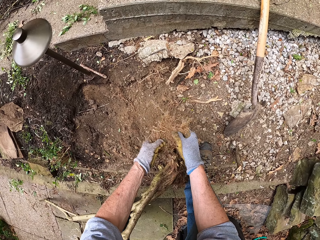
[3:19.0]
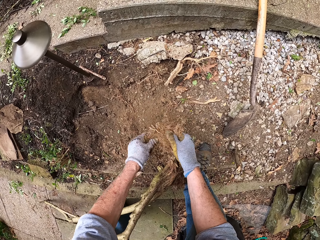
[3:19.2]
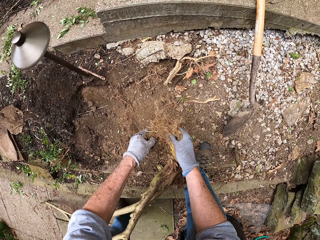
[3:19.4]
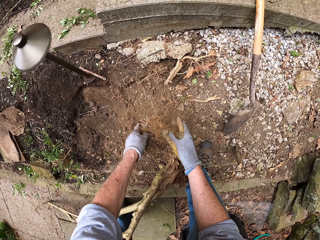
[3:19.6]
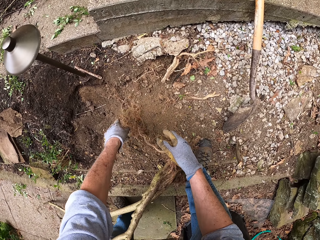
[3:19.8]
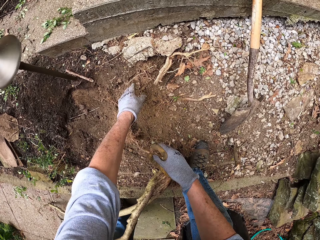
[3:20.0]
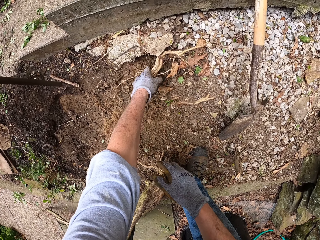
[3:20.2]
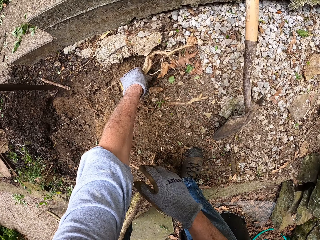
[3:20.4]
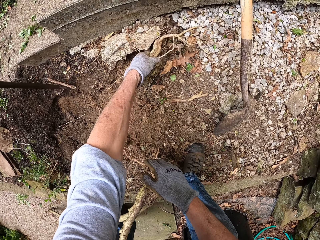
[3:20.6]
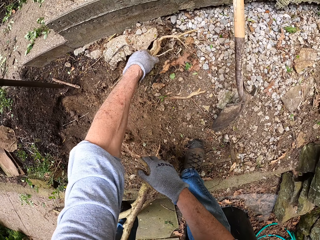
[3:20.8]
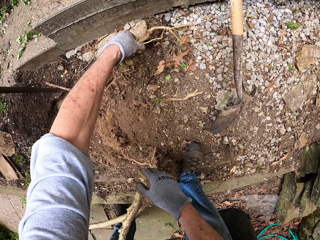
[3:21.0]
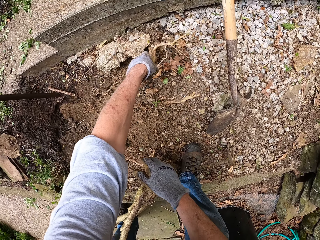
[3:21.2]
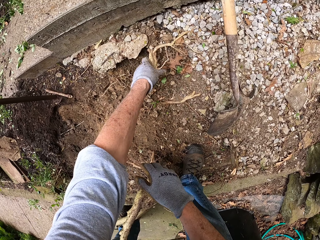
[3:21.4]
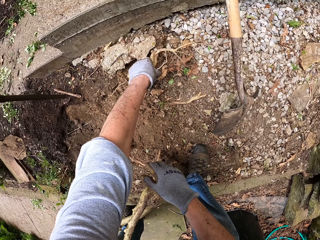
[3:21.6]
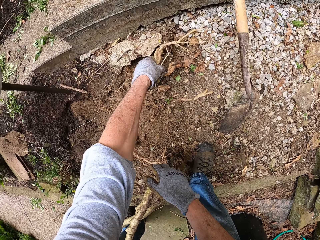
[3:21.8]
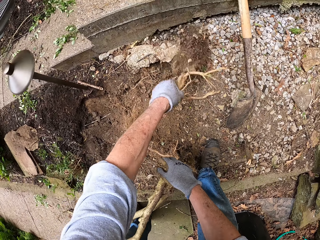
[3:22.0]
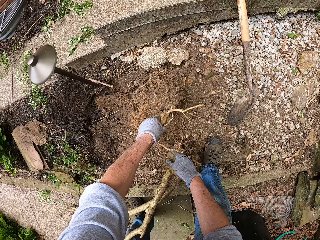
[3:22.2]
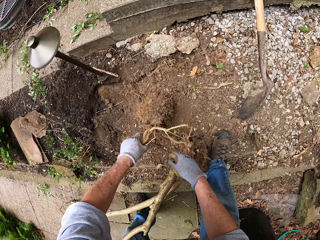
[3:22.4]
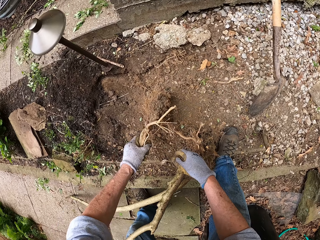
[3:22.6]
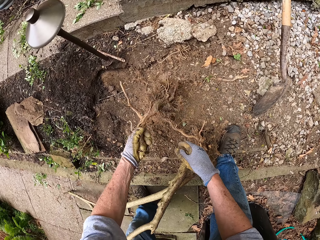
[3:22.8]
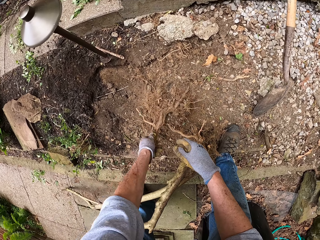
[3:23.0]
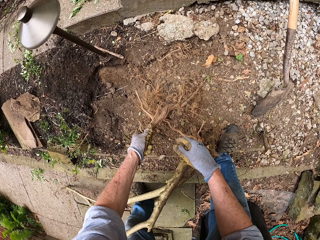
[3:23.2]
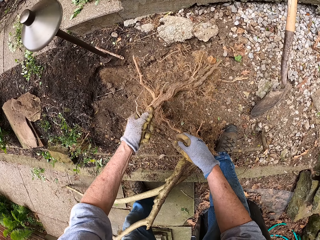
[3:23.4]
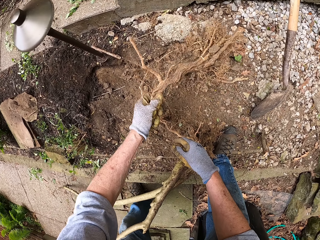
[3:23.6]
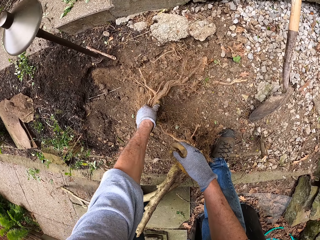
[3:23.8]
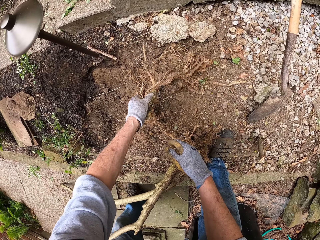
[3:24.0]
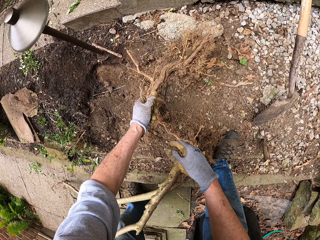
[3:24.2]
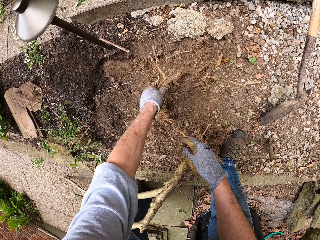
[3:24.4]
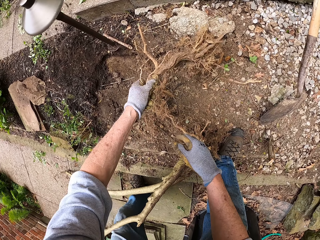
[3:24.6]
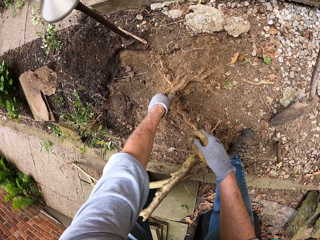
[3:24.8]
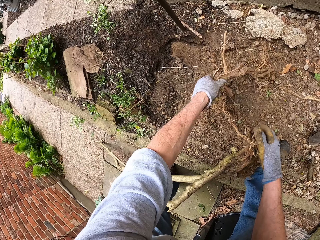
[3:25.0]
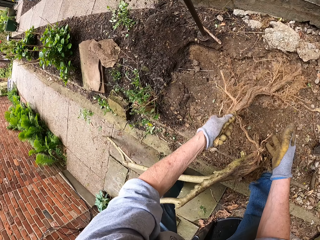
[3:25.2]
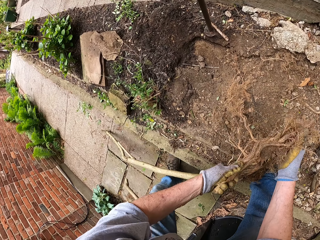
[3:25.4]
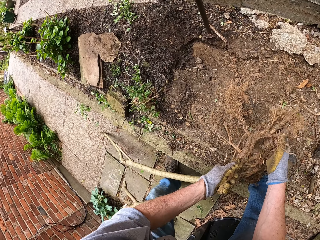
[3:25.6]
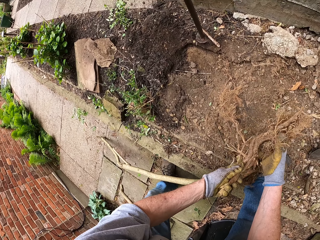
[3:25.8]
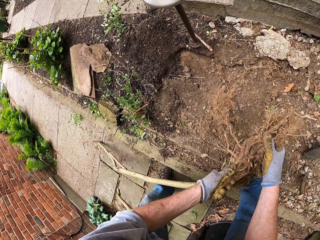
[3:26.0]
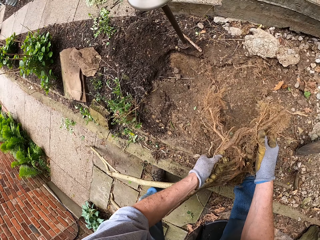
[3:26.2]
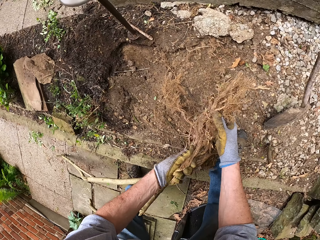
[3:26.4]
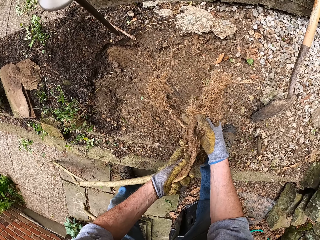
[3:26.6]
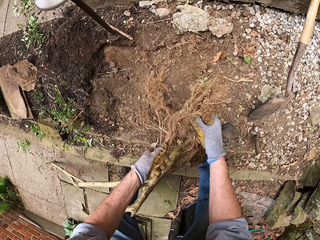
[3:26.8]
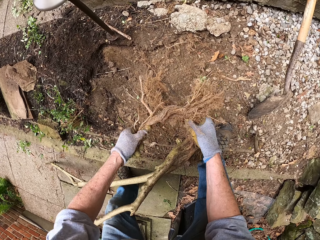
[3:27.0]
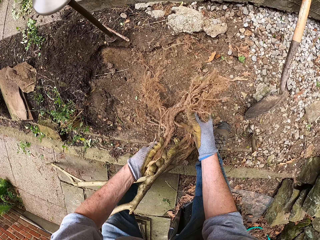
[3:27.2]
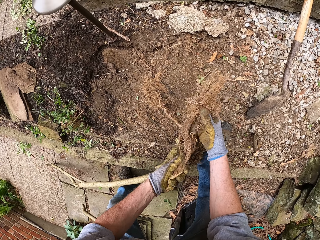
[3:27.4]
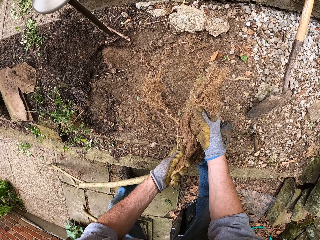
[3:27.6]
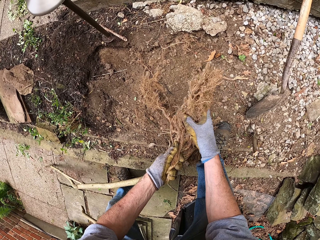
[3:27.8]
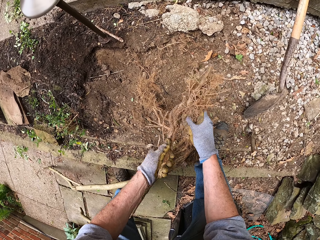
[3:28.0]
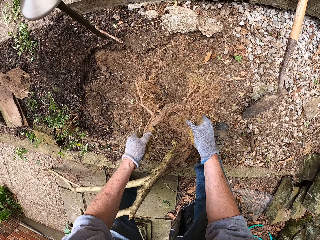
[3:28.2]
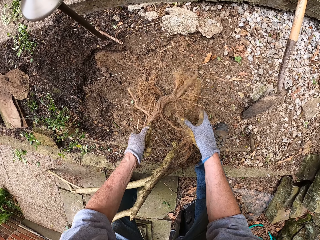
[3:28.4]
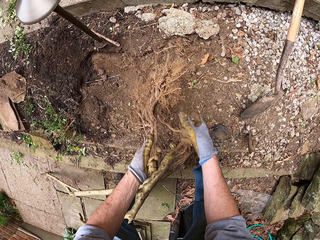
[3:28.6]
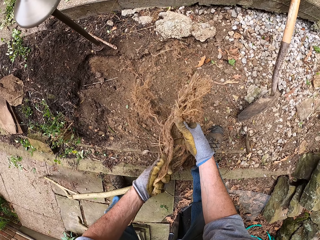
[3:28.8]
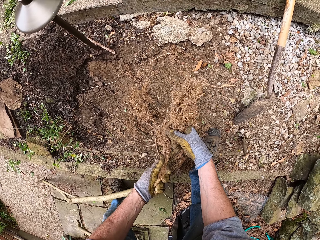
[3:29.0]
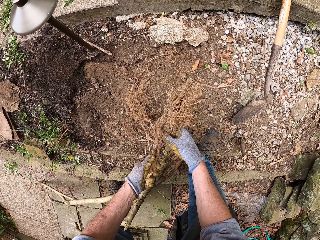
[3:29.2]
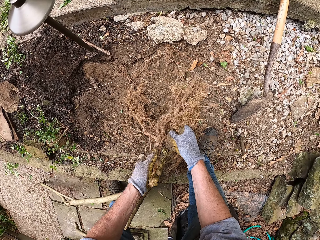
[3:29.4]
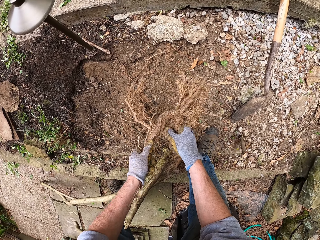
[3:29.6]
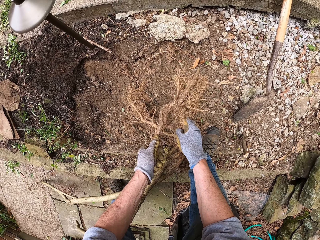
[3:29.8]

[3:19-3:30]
The camera wearer pulls another tree stump from the ground. They shake off dirt on the tree stump.

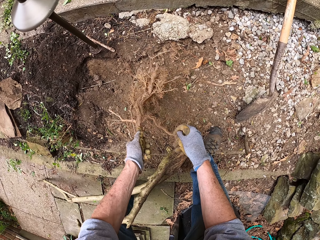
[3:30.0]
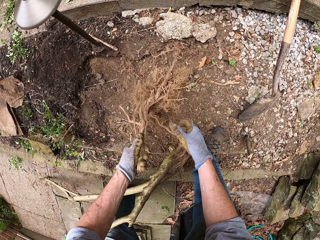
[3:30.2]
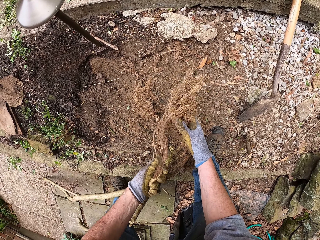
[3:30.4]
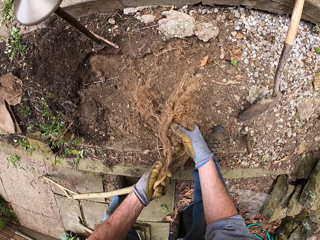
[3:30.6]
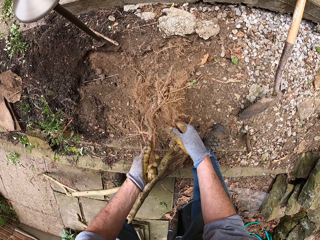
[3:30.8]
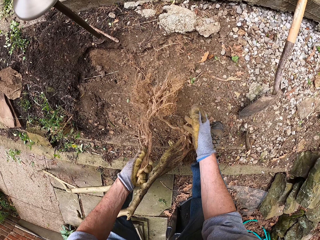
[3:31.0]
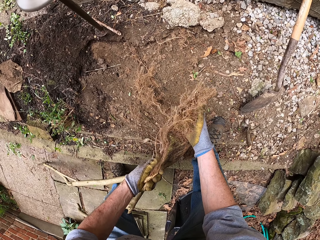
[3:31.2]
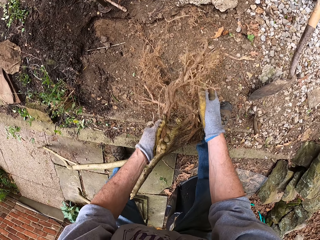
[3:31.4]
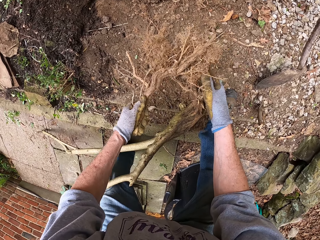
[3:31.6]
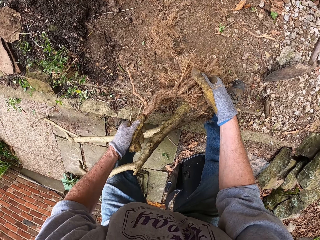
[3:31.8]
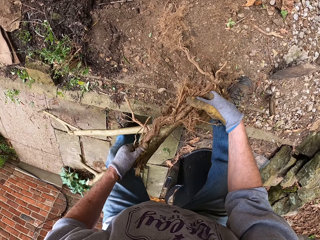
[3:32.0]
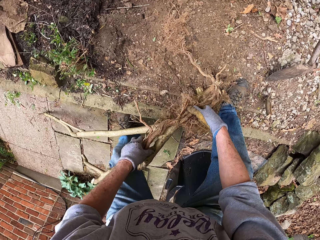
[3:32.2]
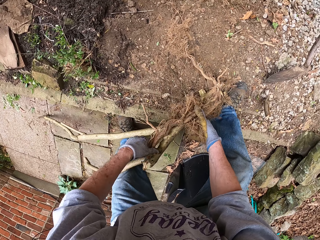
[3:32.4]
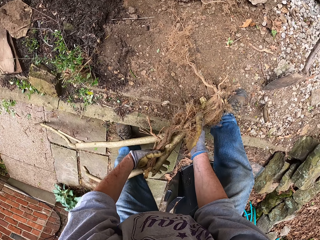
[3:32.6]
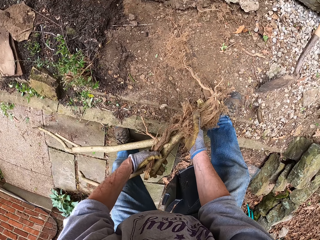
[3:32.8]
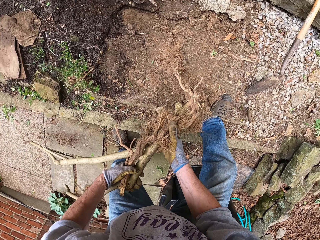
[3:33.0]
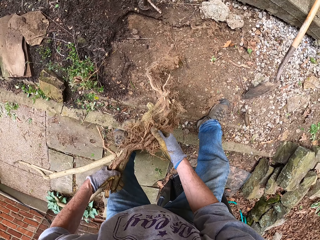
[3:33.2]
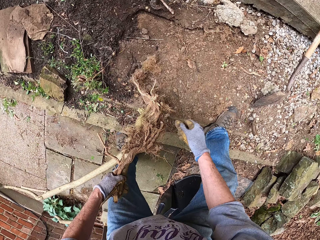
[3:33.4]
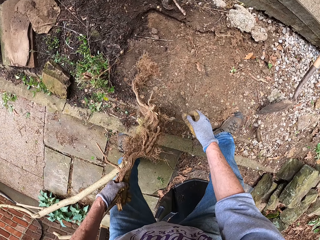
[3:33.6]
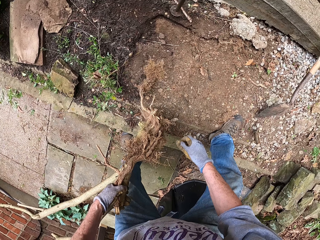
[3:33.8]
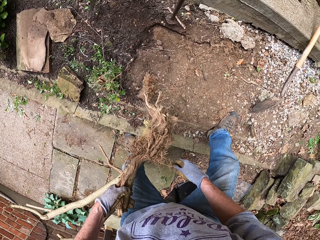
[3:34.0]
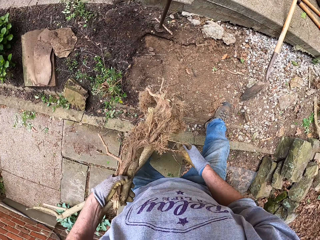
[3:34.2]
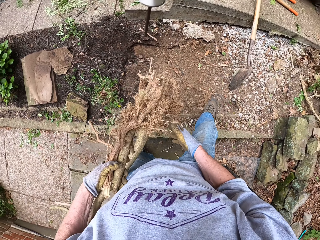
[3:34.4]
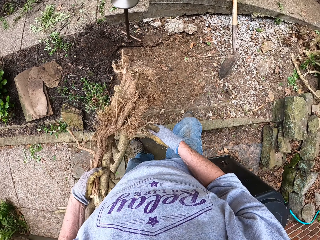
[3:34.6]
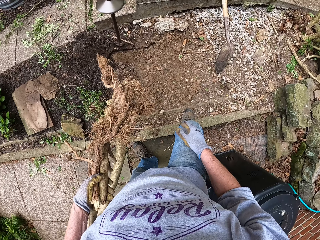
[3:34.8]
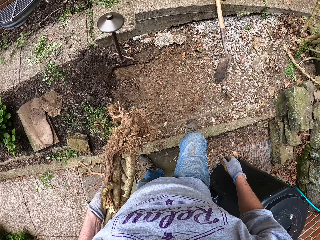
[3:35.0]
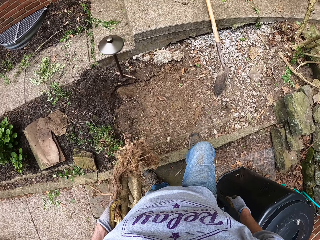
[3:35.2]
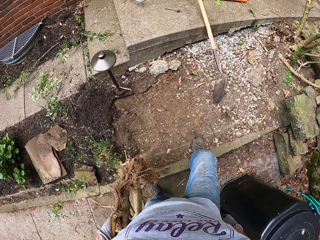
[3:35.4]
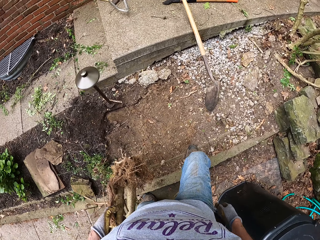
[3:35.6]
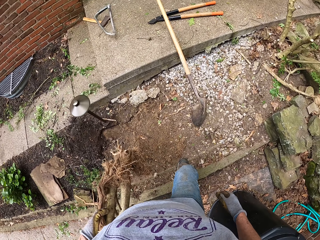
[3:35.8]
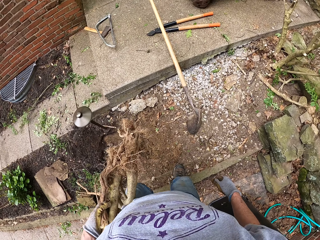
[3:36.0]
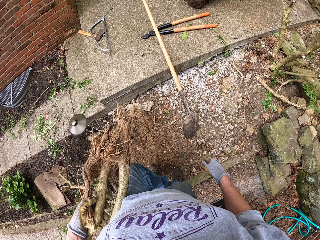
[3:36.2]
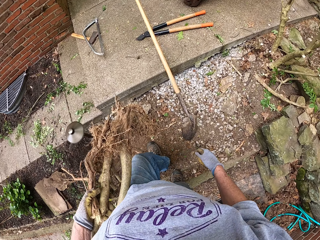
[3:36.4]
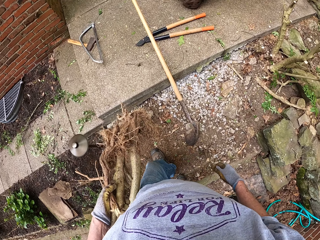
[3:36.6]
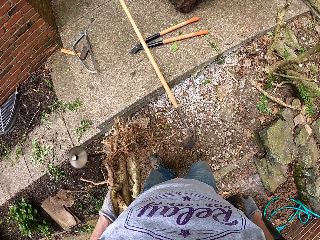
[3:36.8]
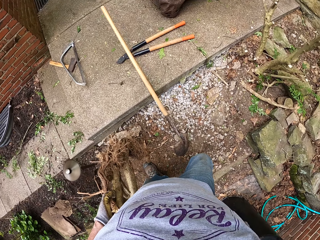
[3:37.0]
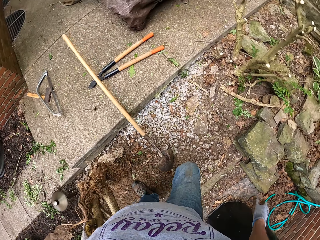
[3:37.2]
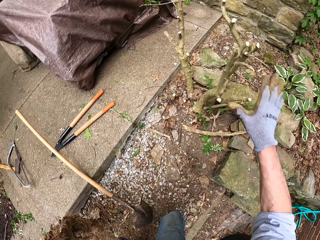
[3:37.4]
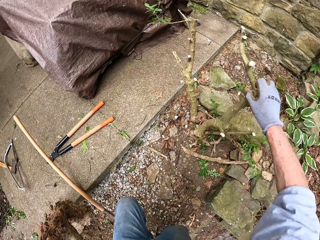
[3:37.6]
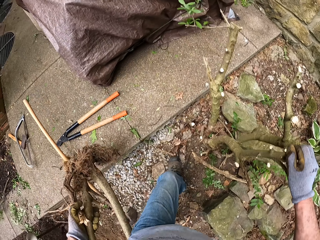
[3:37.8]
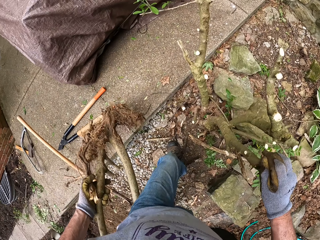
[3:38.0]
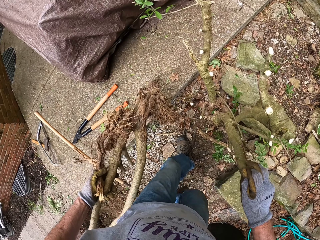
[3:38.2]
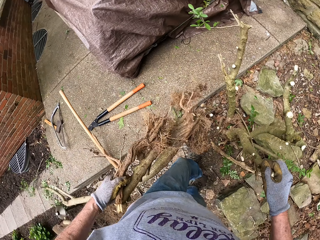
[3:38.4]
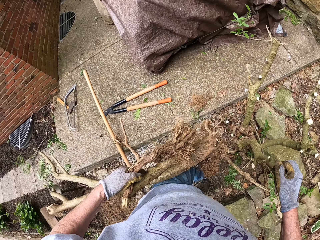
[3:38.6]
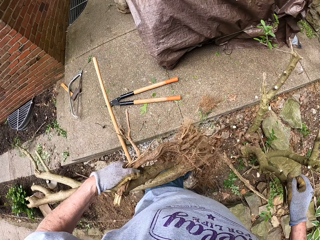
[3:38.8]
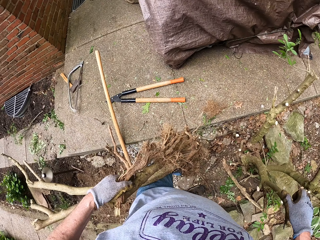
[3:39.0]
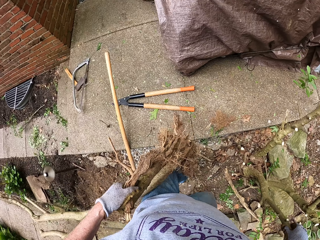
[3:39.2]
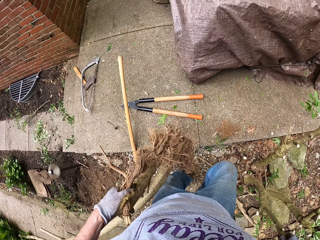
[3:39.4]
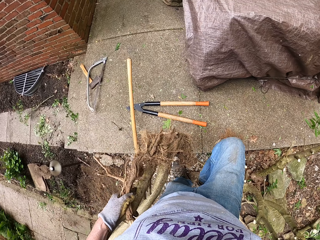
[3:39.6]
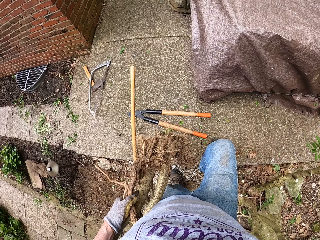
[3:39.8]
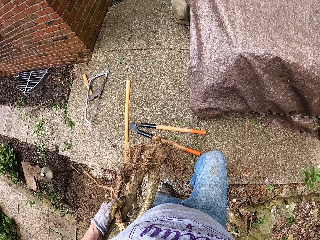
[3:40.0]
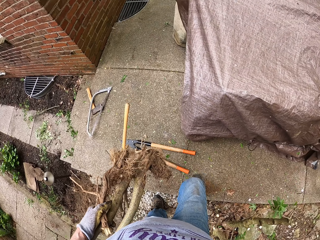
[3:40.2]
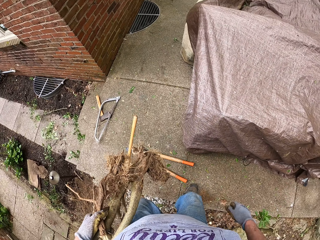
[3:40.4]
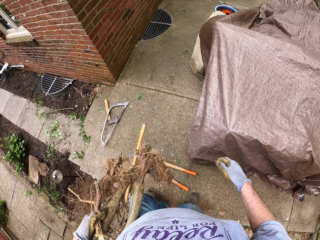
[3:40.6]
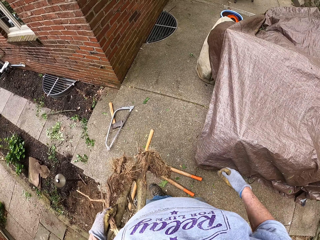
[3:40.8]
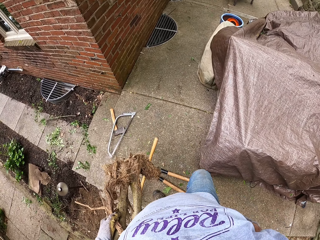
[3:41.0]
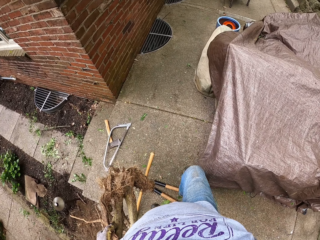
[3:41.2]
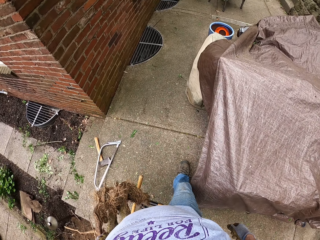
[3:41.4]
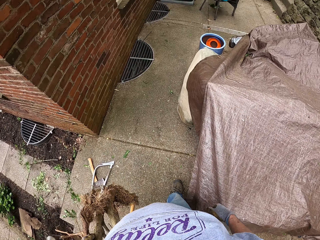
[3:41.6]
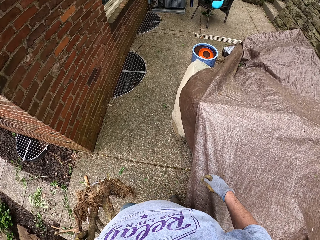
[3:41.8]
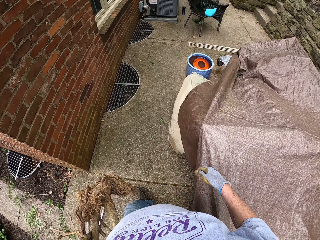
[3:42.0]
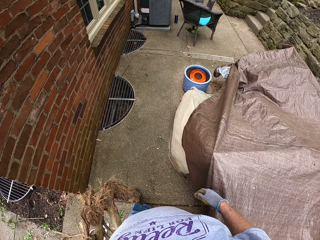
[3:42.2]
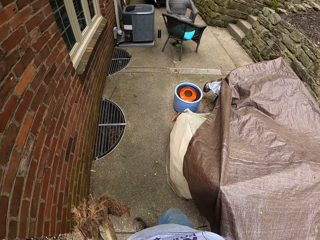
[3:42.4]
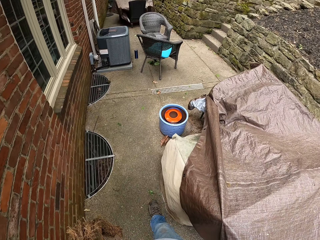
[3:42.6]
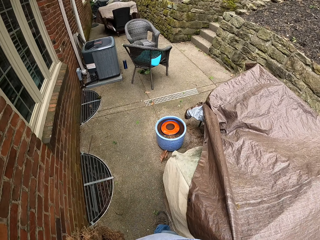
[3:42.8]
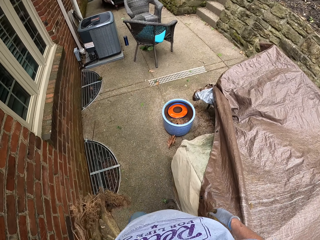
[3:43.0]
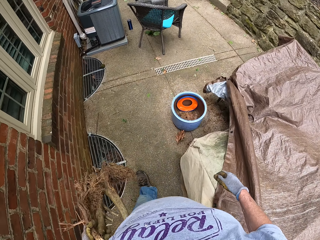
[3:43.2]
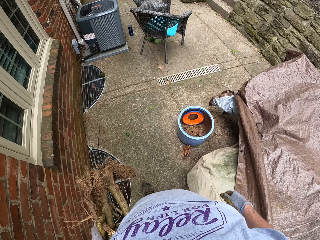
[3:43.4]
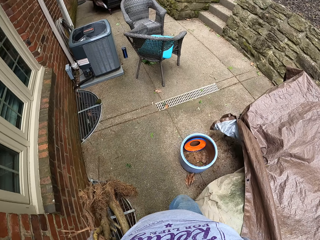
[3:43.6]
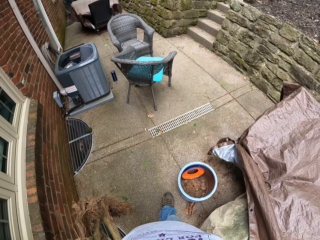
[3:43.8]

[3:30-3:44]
The camera wearer carries the tree stumps or plants in his left hand. He walks around the compound. He holds the plant with hands. He walks around the compound.
